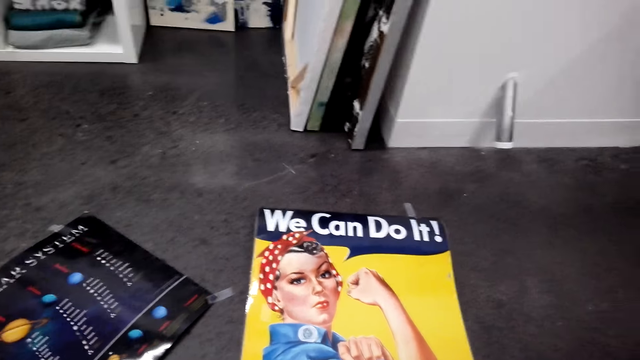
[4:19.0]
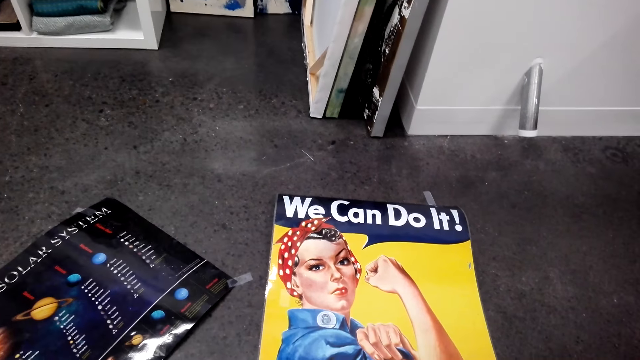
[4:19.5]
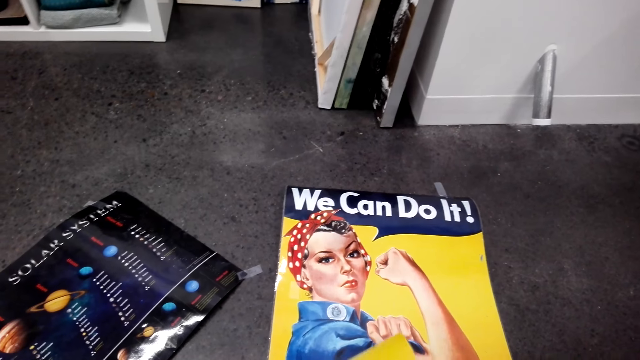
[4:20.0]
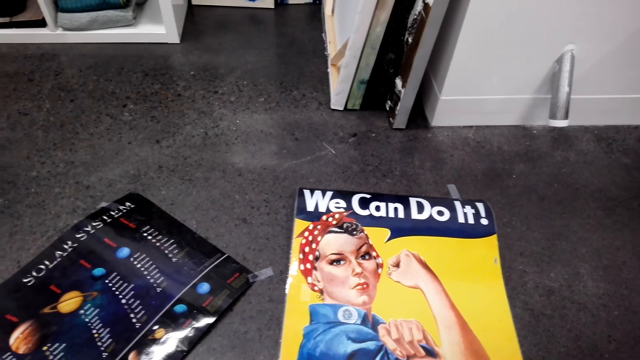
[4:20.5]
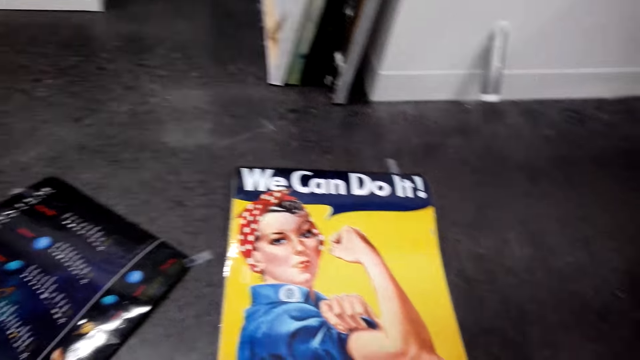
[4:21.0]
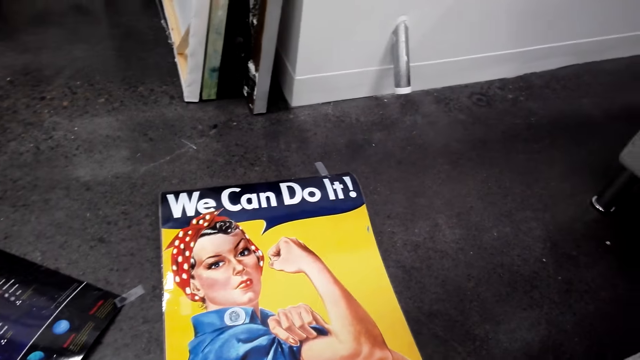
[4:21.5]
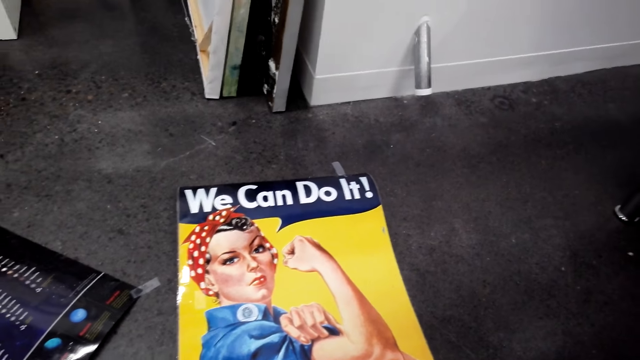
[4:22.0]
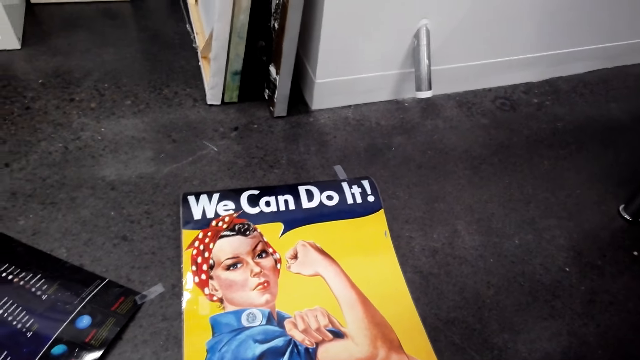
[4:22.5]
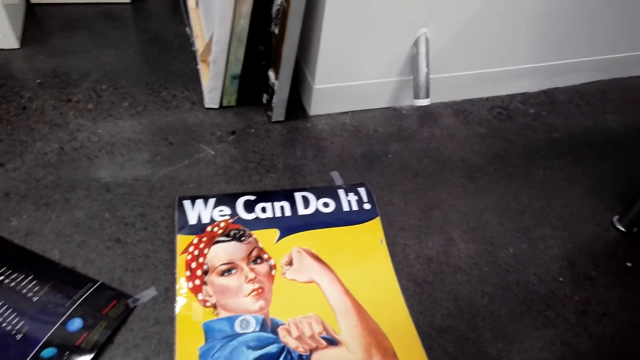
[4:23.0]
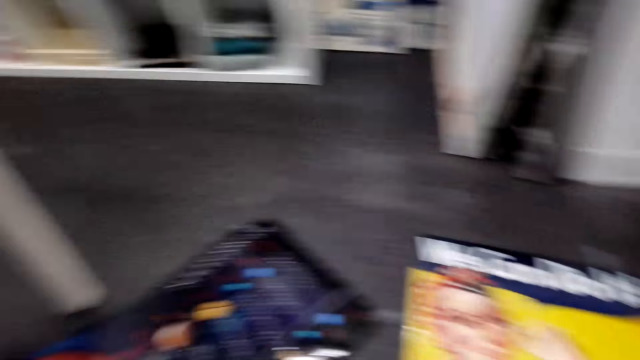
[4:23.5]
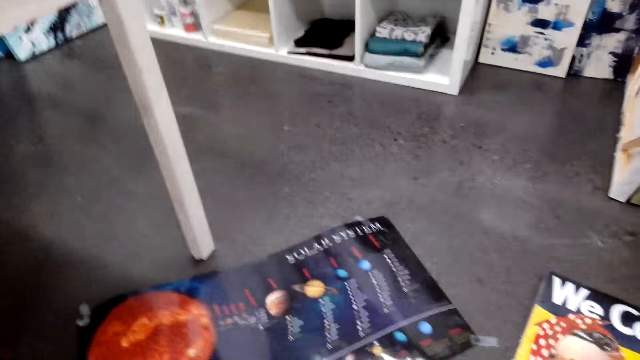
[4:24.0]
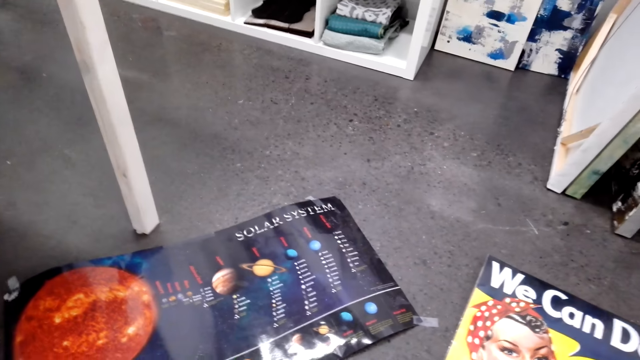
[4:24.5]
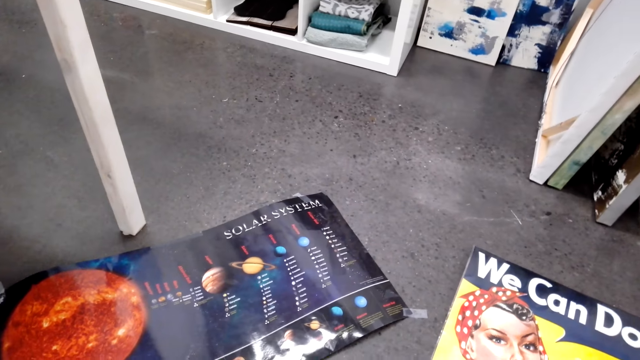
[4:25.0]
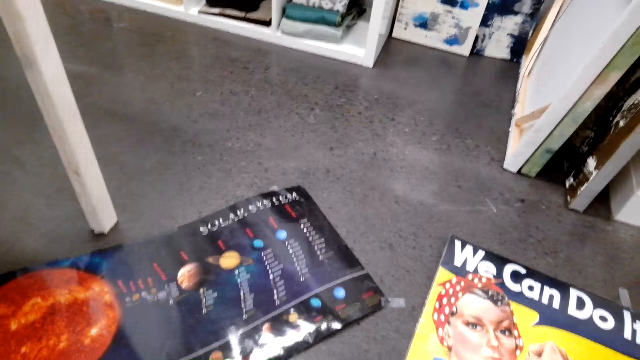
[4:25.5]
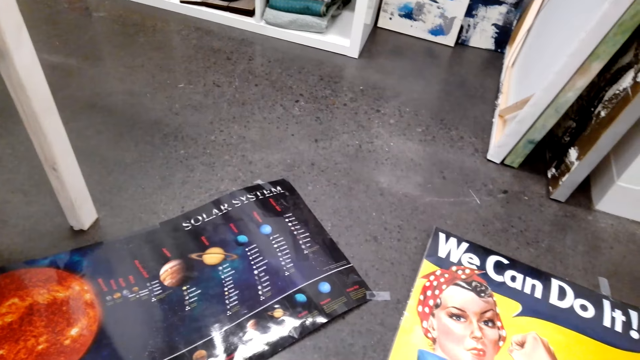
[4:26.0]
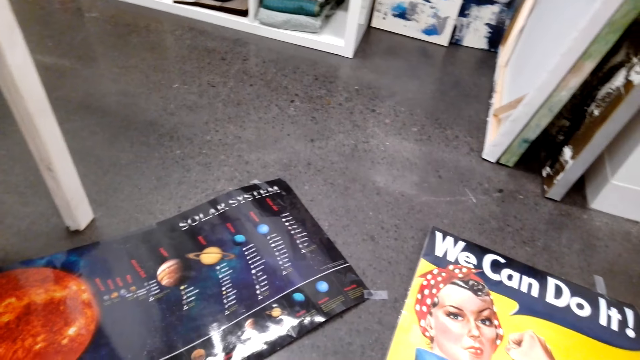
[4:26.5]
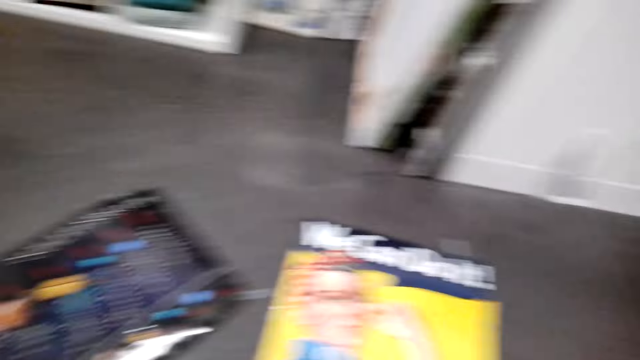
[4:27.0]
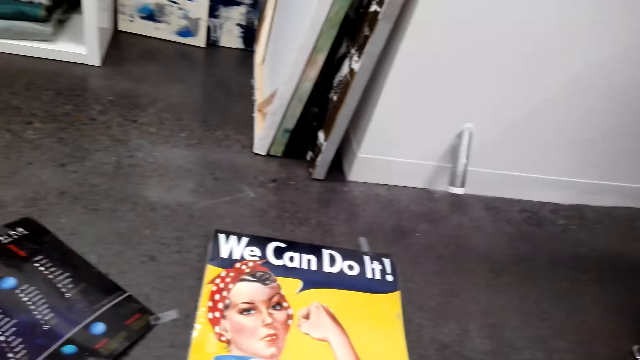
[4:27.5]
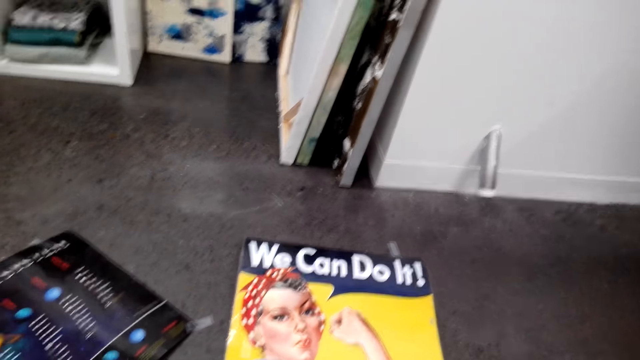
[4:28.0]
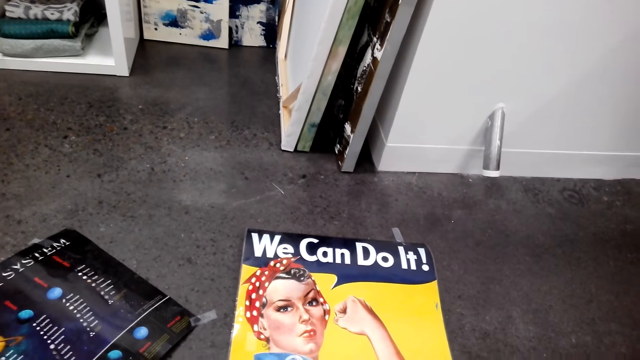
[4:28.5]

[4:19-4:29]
The camera wearer holds the paper. They look around. They look around the room.

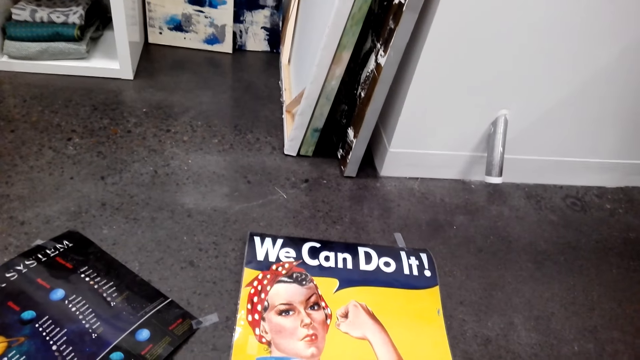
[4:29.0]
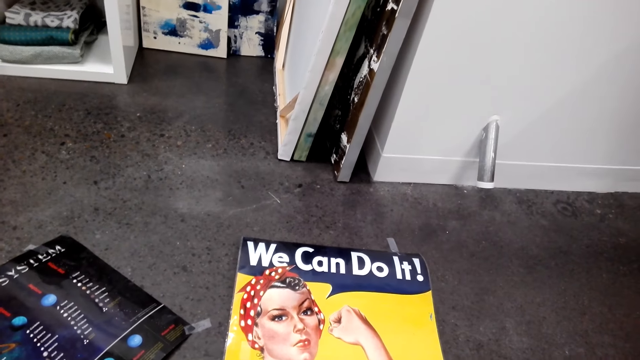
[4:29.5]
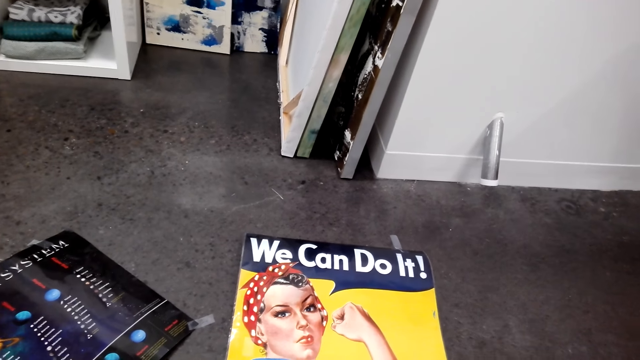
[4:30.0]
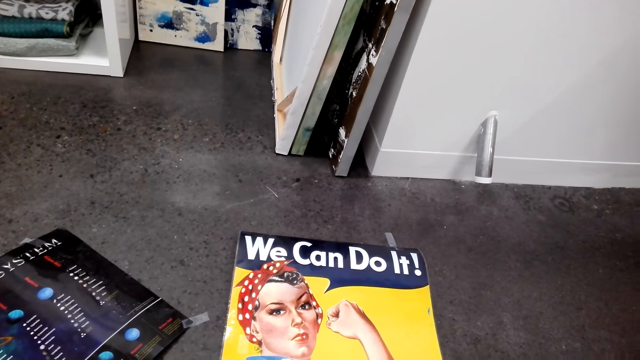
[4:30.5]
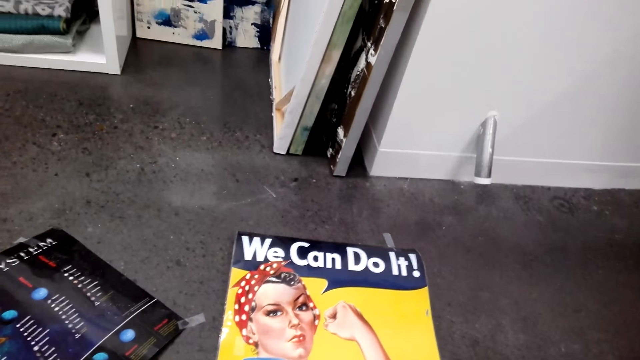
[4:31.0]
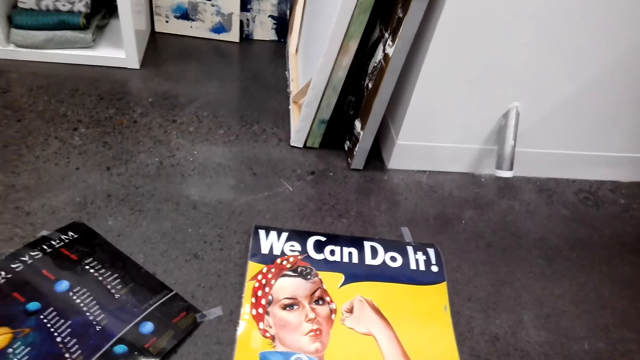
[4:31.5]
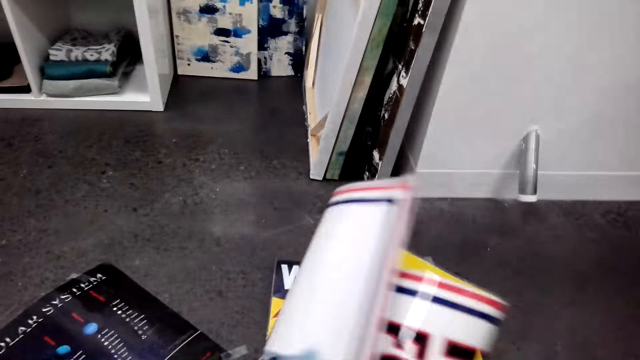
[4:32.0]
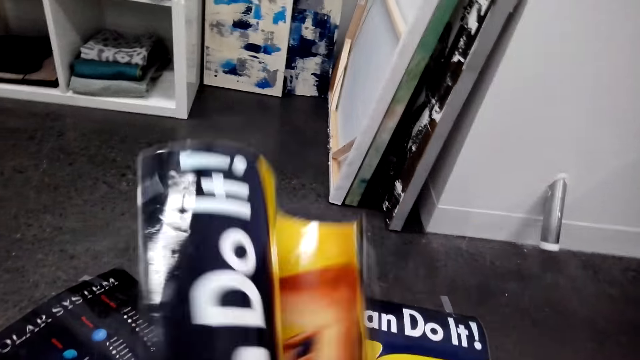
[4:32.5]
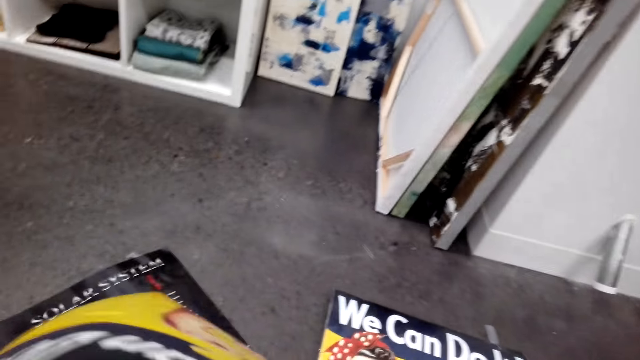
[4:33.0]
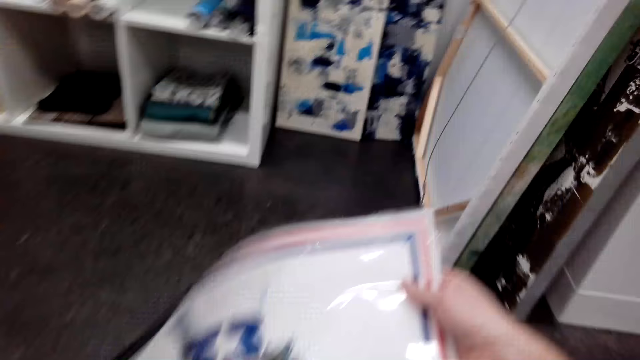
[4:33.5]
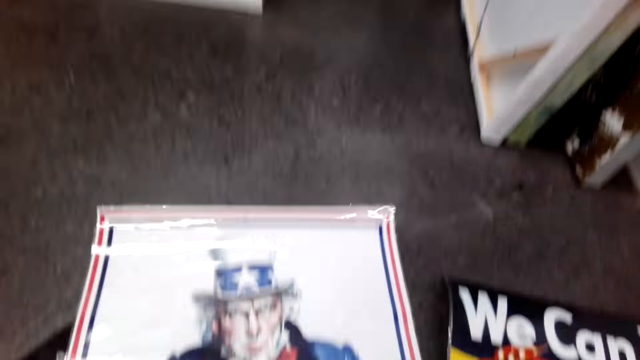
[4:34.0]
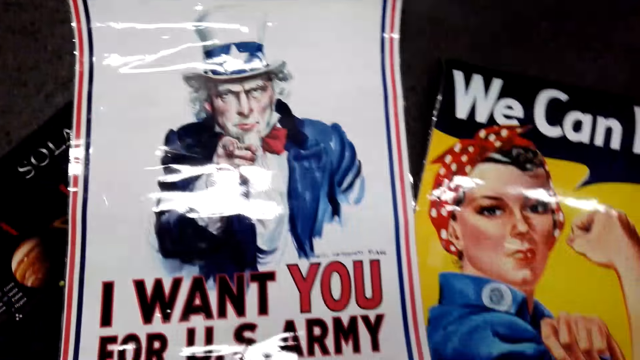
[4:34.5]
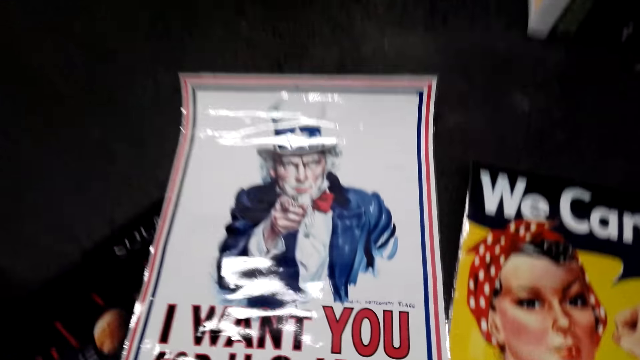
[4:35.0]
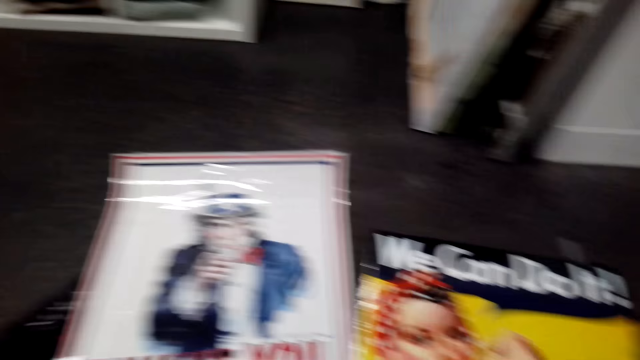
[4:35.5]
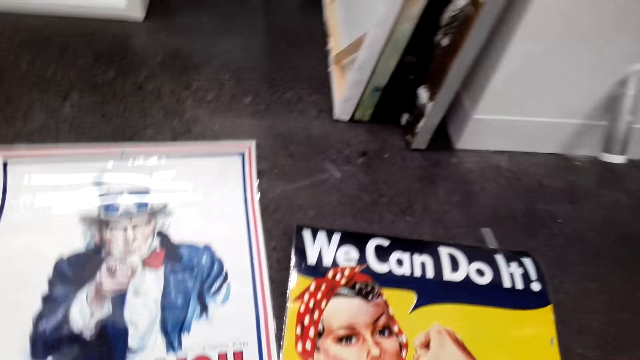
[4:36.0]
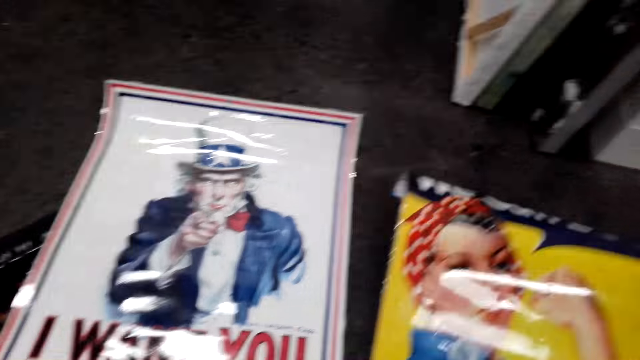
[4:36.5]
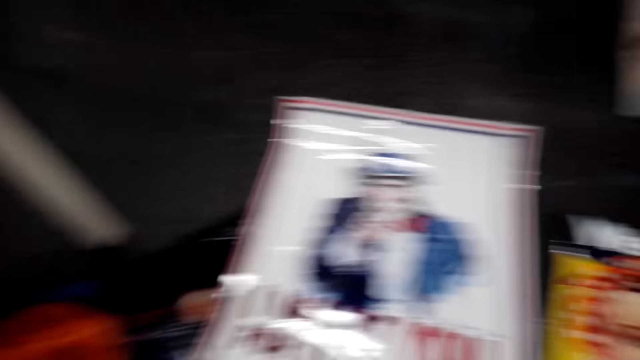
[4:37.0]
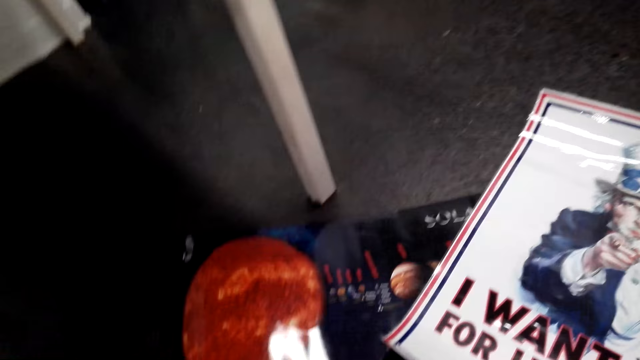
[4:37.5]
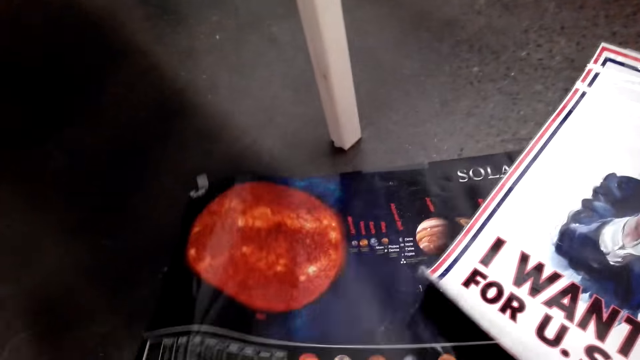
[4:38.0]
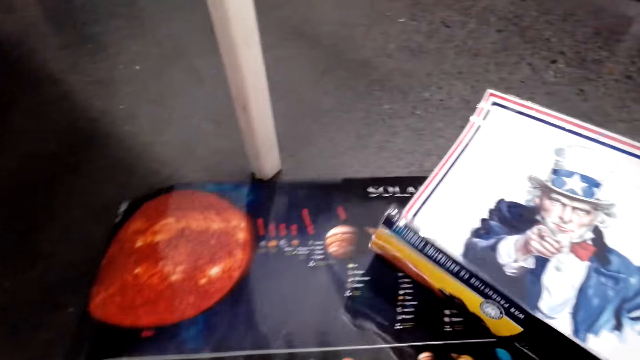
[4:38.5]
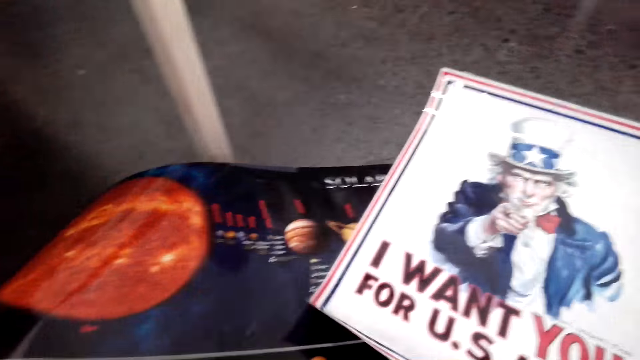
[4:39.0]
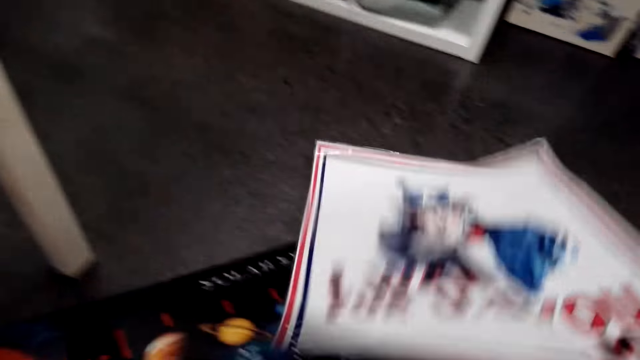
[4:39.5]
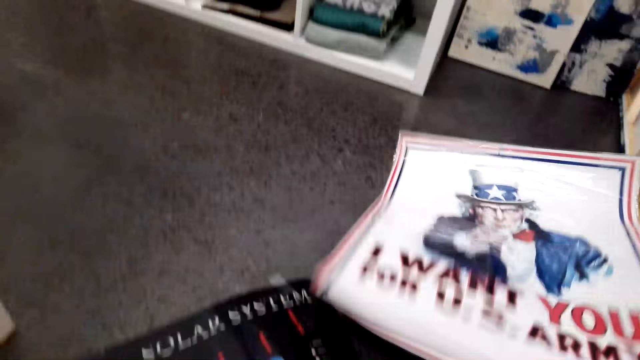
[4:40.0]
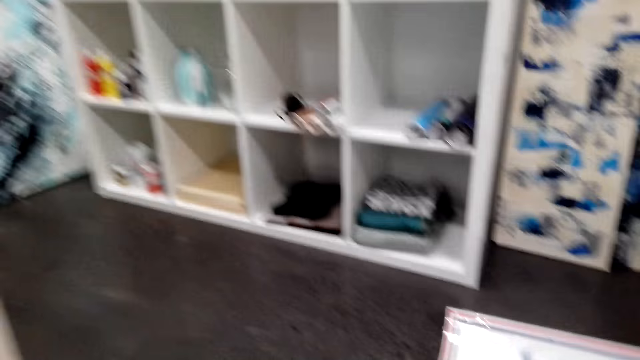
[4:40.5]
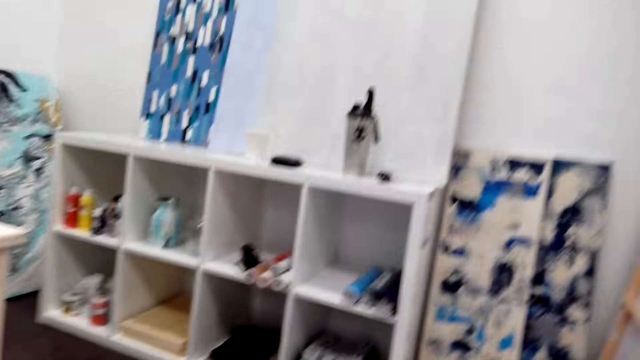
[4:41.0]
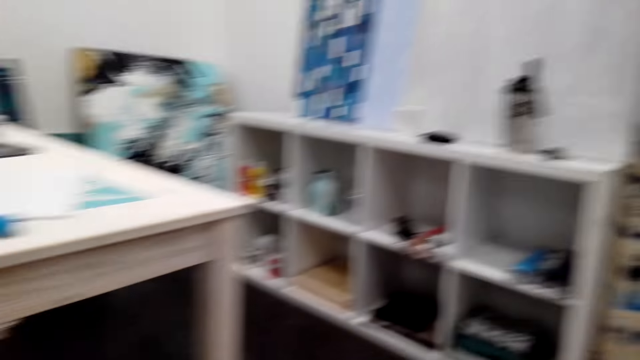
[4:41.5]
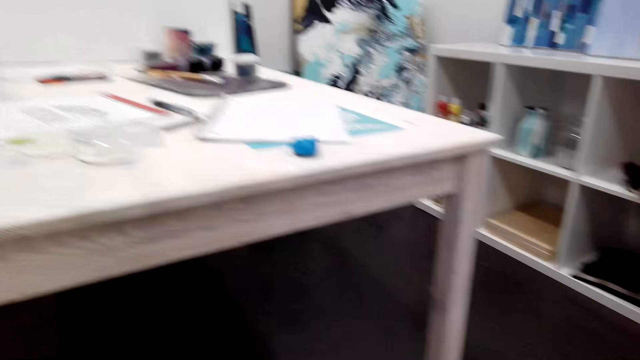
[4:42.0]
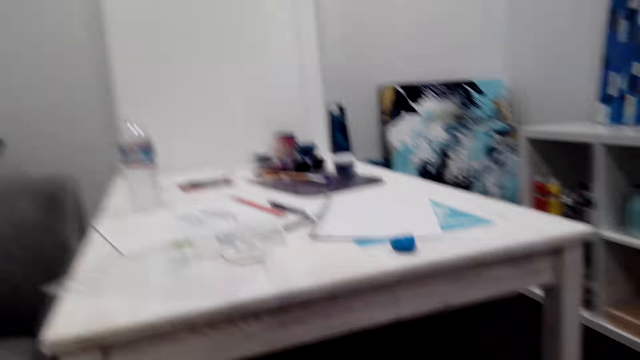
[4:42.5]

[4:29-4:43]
The camera wearer stretches a paper. They hold the wallpaper. They place the wallpaper on the floor. They look around. They move the paper on the floor. They look around. They move papers on the floor. They pick up the wallpaper. They look around. They place the wallpaper on the floor.
